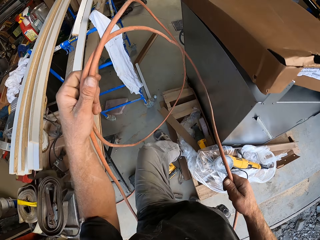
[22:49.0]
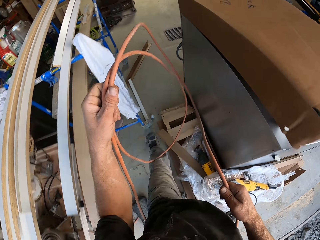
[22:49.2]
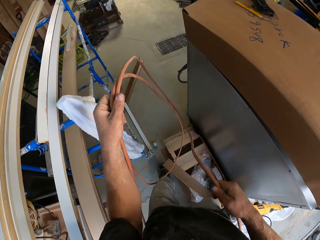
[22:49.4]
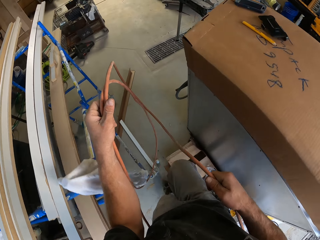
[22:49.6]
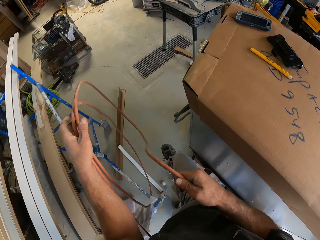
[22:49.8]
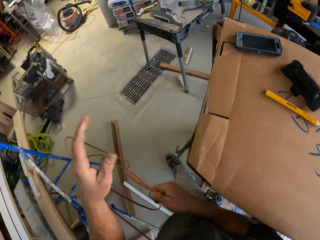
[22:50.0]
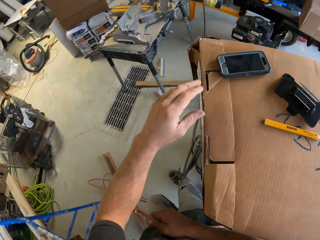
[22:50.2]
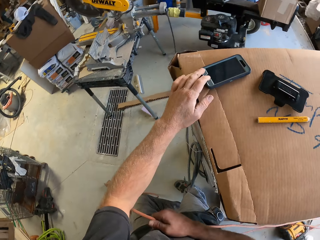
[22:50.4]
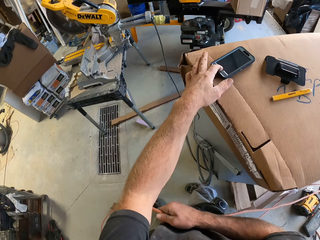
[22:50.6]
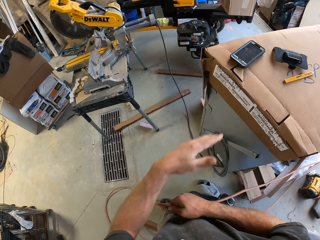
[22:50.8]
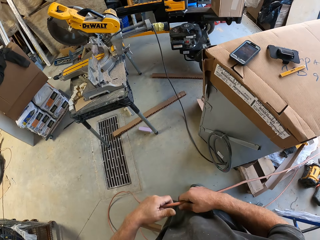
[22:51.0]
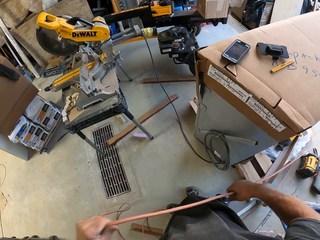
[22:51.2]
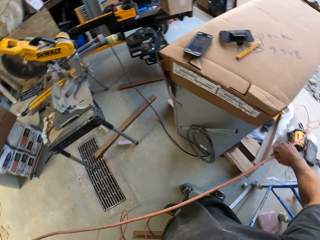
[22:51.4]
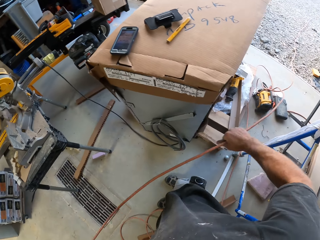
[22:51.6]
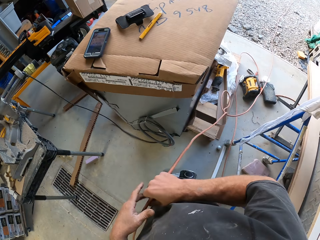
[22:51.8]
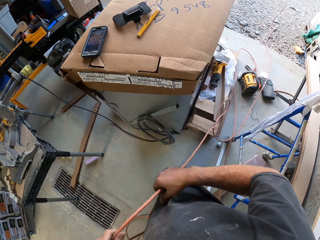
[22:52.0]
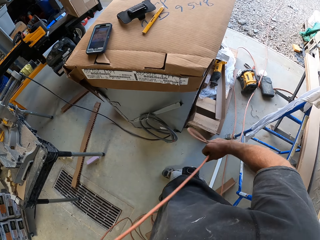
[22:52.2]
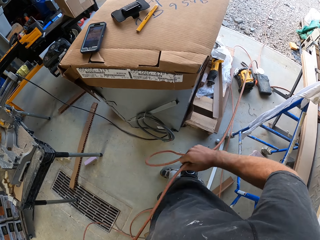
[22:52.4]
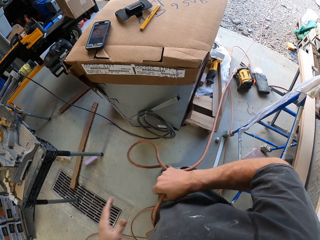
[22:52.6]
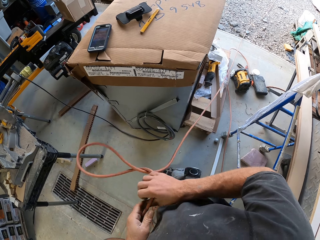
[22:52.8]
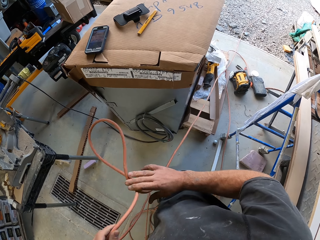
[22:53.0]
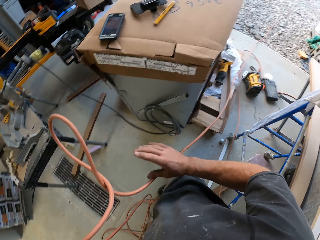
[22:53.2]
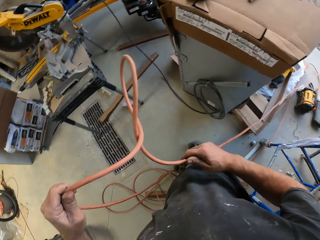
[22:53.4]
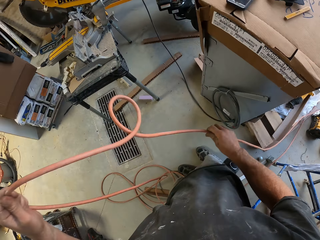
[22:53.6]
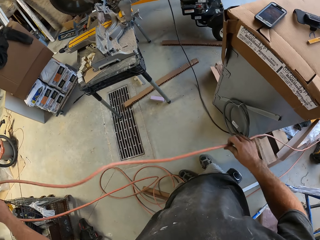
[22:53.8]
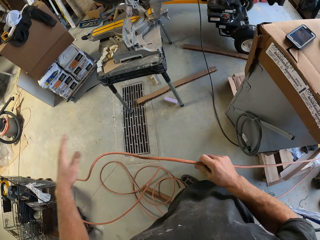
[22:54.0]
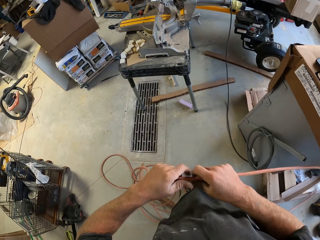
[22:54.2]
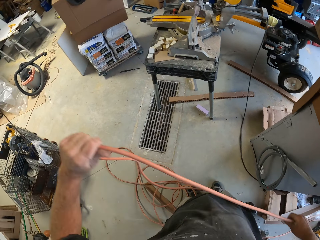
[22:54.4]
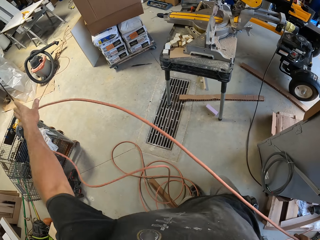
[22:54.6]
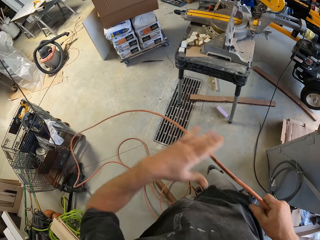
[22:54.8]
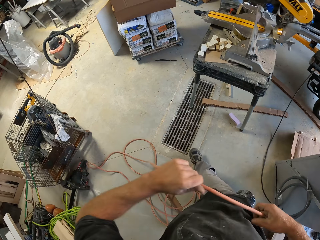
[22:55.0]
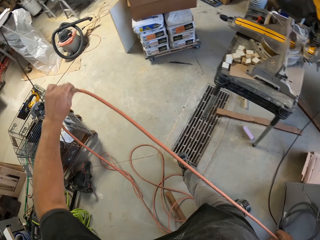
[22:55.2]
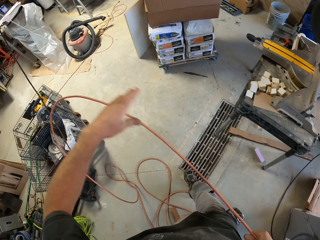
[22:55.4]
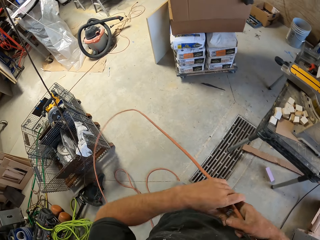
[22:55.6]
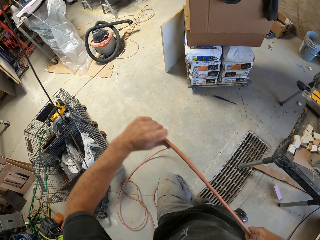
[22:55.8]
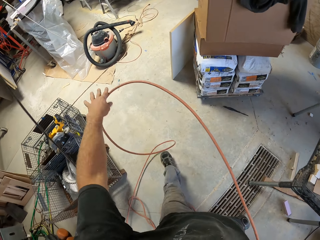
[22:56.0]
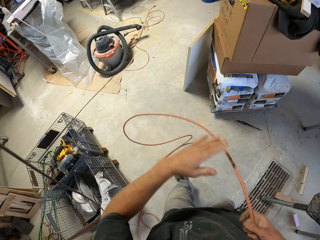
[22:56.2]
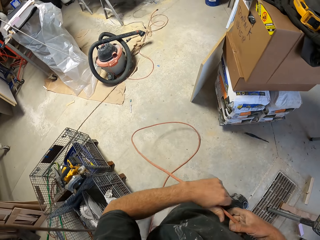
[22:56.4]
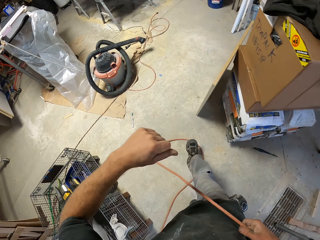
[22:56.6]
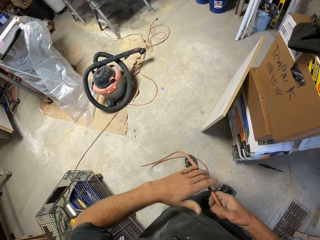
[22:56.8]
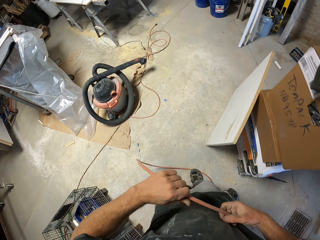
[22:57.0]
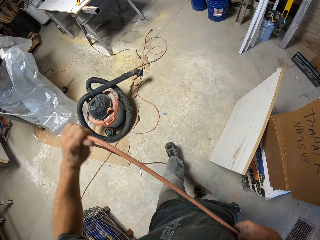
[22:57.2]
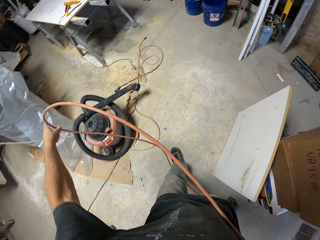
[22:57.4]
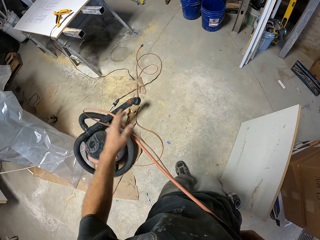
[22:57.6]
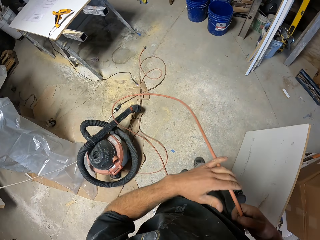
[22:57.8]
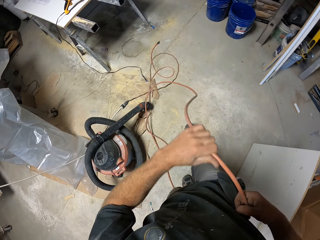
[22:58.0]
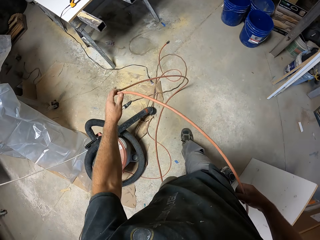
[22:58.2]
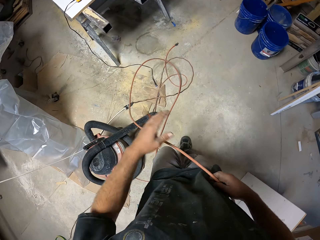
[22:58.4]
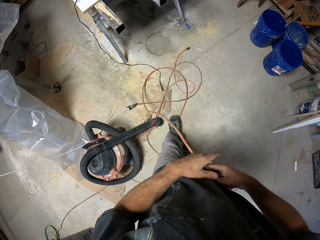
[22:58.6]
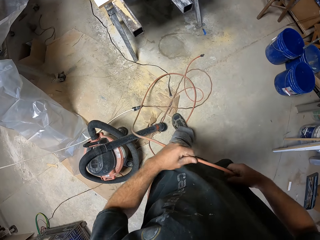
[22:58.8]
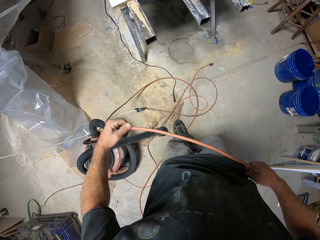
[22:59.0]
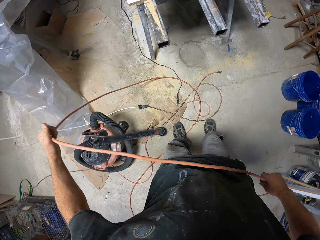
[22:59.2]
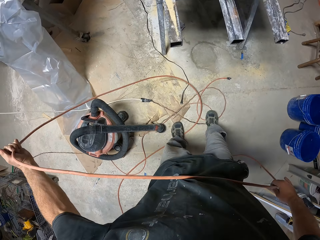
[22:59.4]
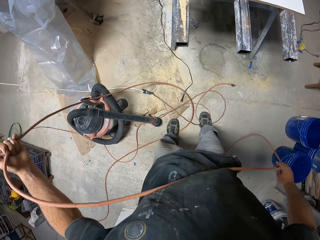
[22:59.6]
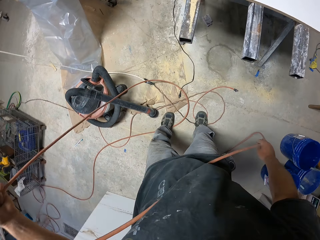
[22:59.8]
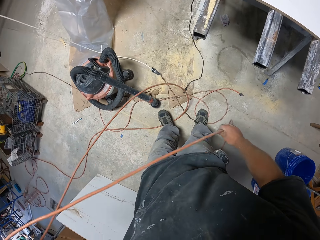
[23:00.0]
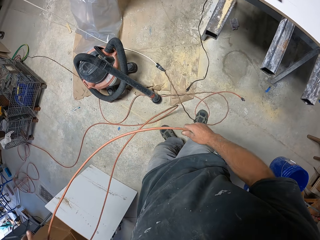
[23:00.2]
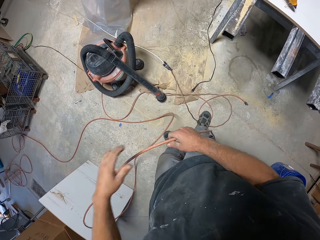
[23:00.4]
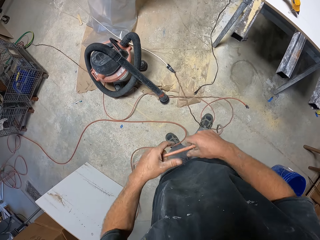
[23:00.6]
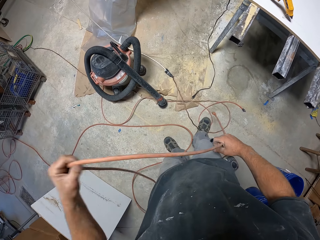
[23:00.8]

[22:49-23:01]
The camera wearer operates a phone. They pull the cable. They walk across the workshop.

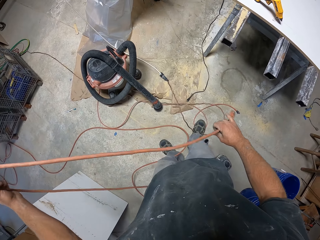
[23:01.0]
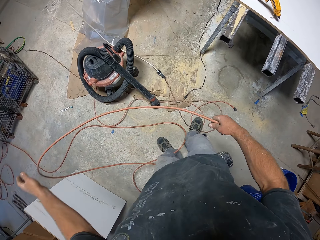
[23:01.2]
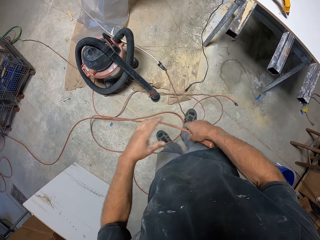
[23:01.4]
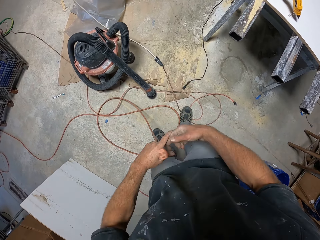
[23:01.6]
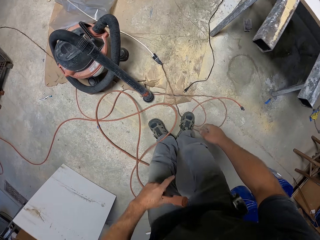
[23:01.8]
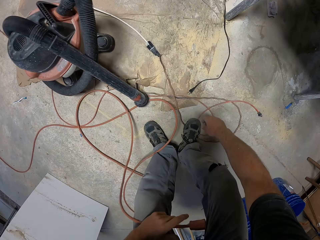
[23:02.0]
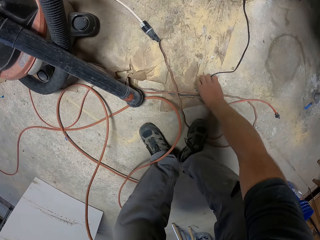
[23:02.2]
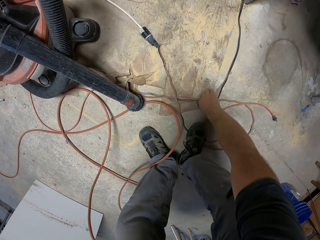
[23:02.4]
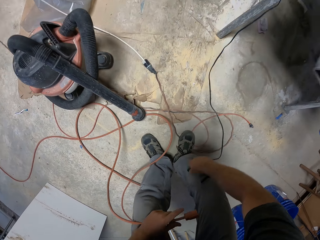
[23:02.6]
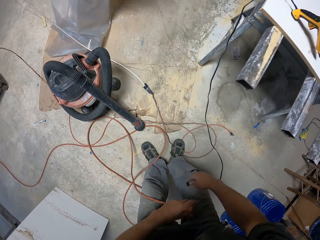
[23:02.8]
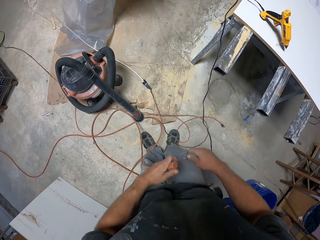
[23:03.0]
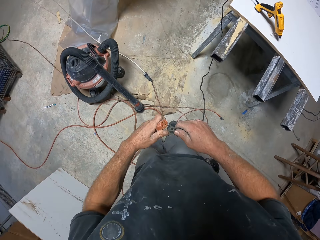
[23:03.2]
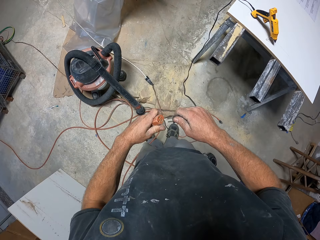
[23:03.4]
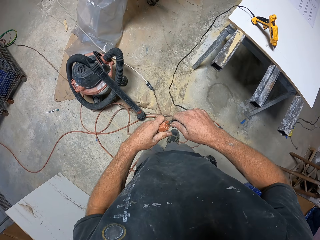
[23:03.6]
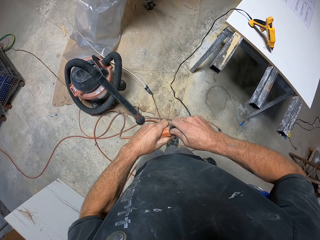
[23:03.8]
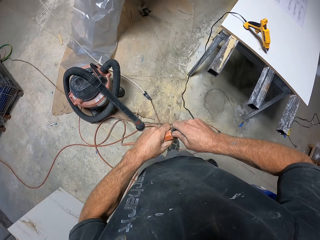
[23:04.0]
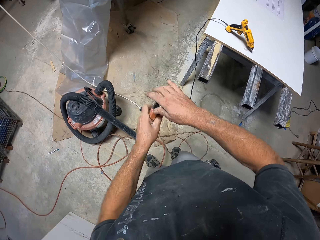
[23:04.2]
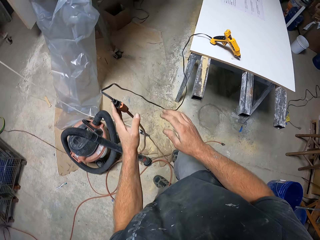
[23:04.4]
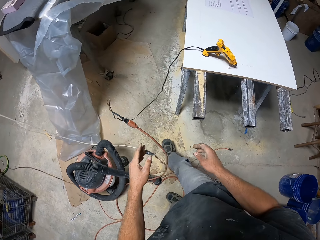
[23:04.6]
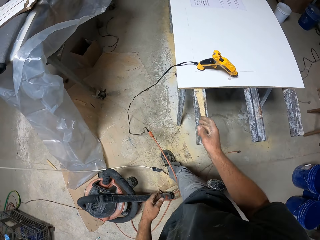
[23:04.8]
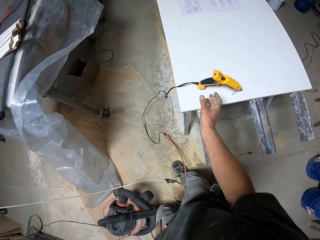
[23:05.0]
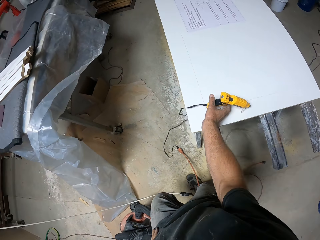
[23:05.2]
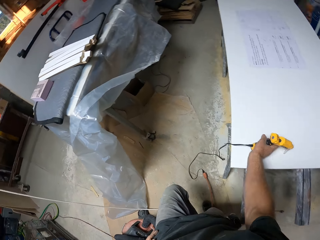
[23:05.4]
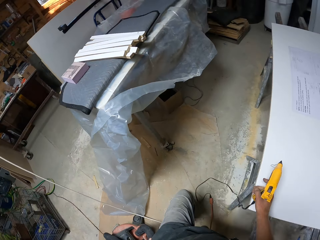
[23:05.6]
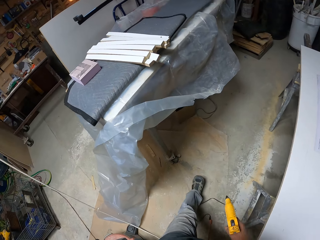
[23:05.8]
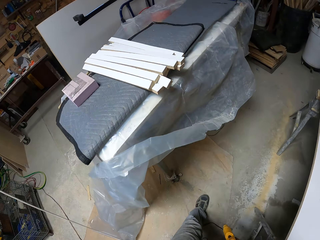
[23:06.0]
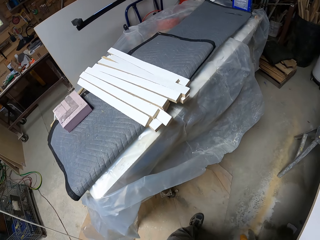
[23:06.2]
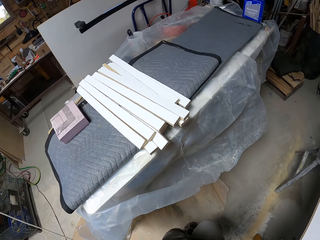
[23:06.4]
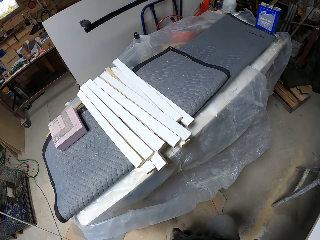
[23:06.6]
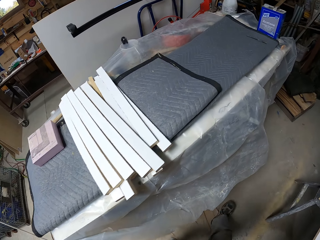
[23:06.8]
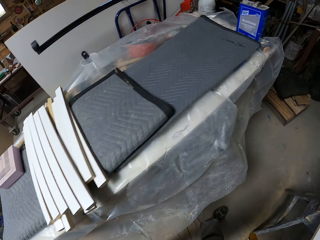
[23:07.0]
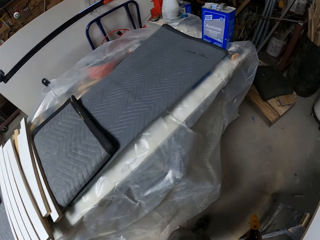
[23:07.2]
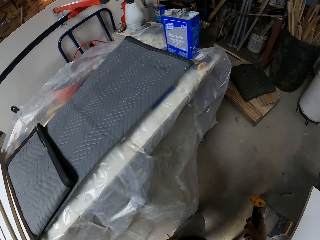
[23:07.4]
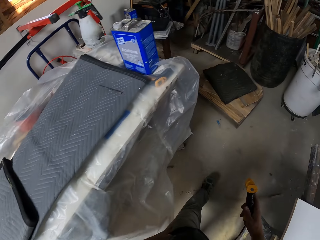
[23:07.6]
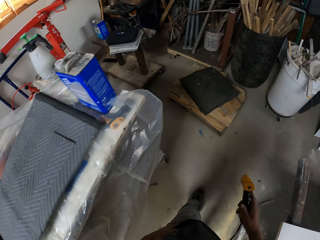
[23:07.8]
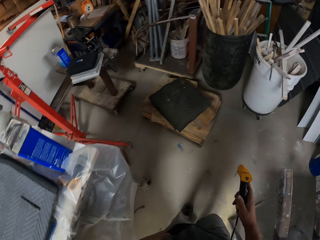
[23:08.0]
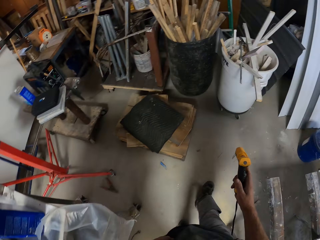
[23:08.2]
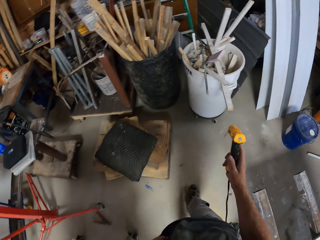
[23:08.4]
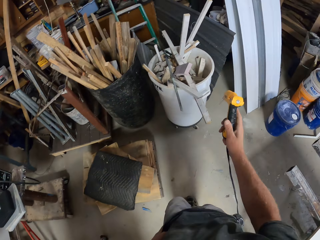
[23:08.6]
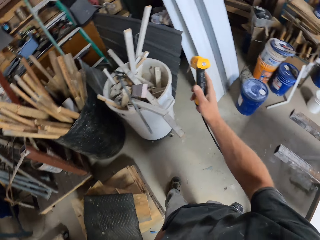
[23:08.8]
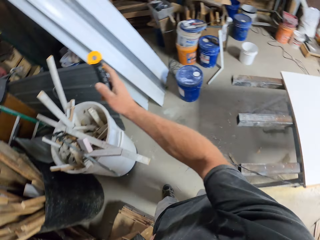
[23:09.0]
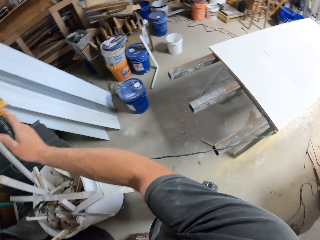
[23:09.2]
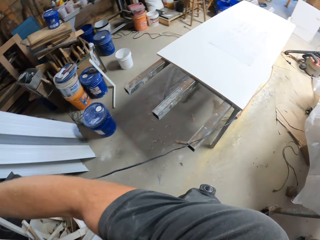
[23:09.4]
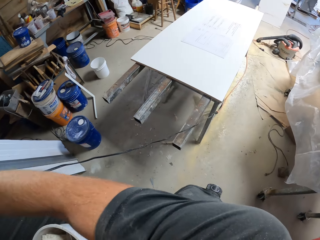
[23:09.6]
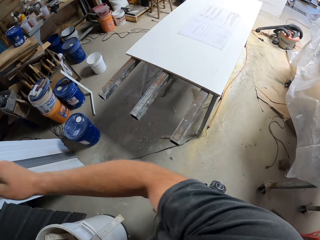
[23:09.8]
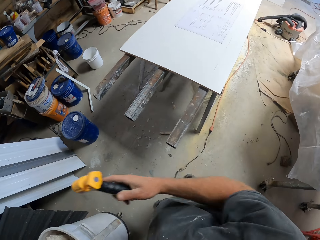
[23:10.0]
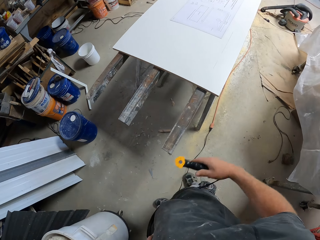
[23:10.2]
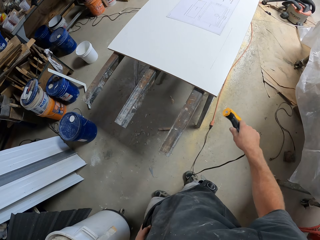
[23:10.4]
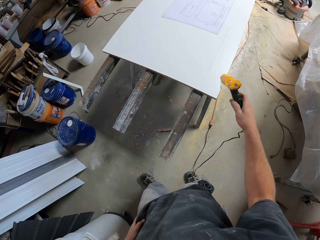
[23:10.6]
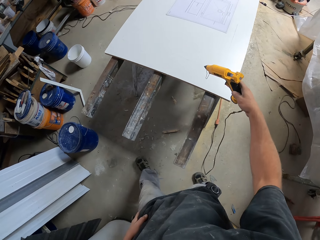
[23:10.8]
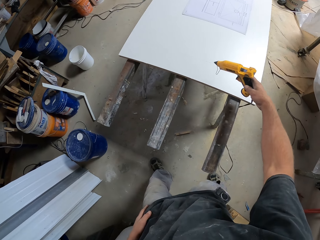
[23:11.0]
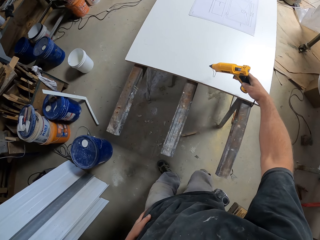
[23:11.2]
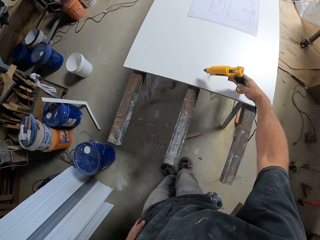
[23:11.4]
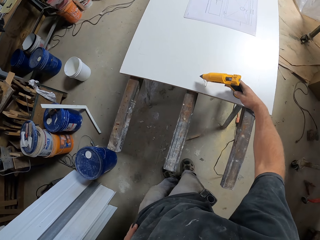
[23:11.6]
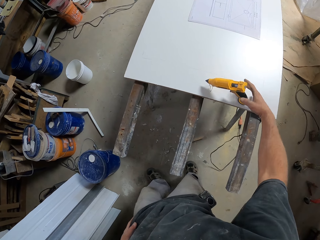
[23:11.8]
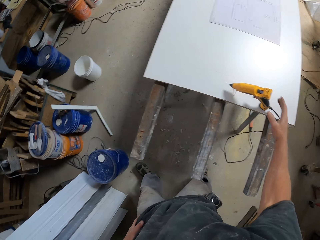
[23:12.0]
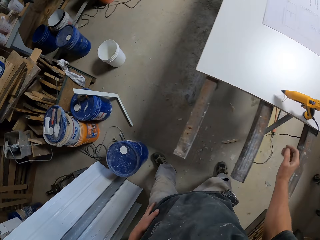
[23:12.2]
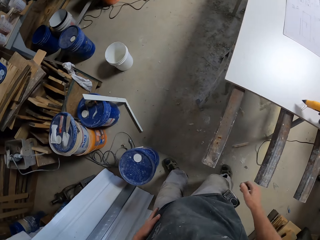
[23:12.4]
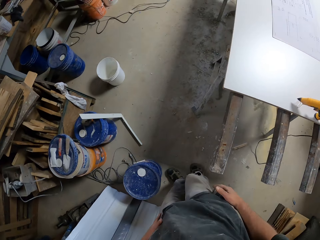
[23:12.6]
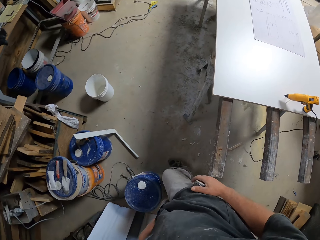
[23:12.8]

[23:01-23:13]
The camera wearer picks up a cable. They connect the electric glue gun cable on the adapter. They pick up the Dewalt glue gun. They walk across the workshop. They swing the Dewalt glue gun. They put the Dewalt glue gun on the work bench.
